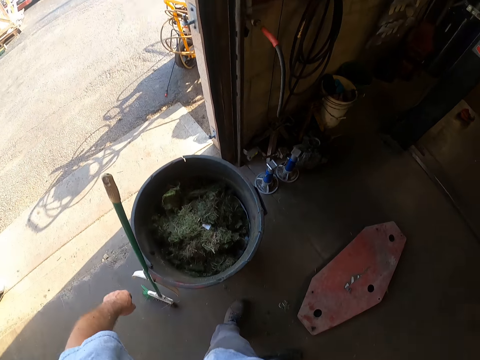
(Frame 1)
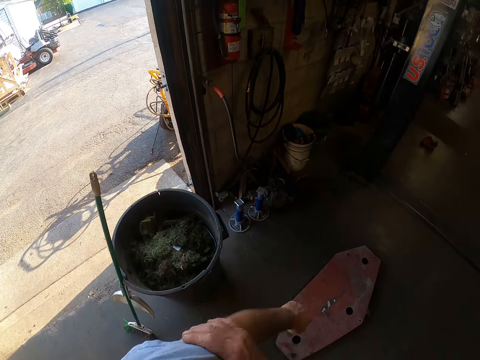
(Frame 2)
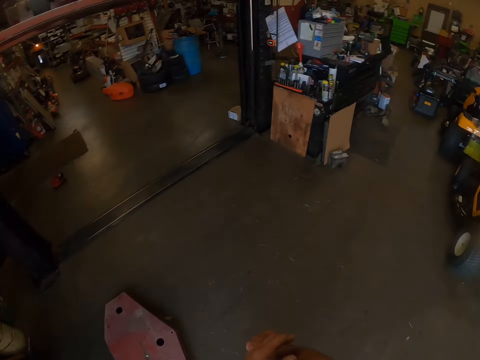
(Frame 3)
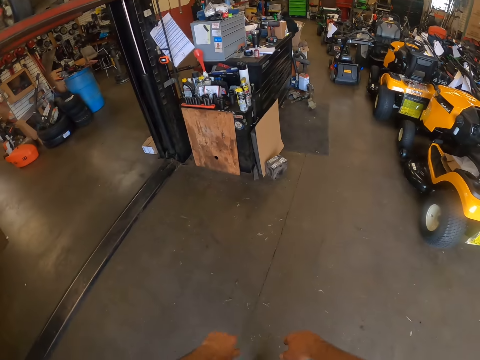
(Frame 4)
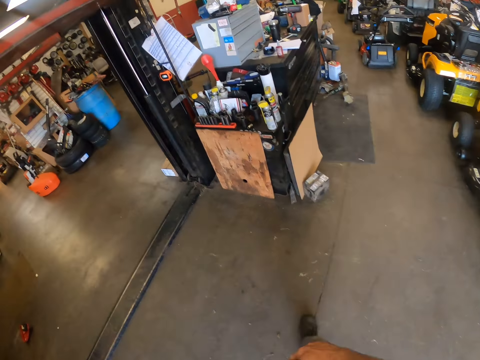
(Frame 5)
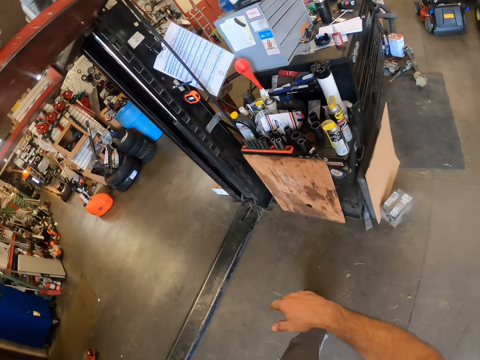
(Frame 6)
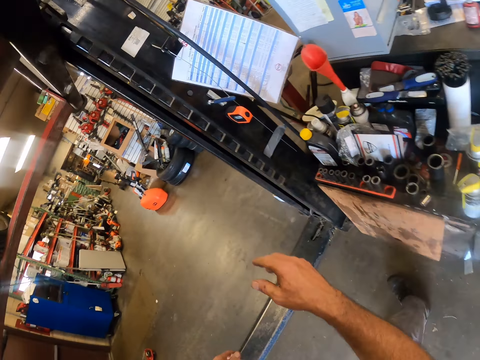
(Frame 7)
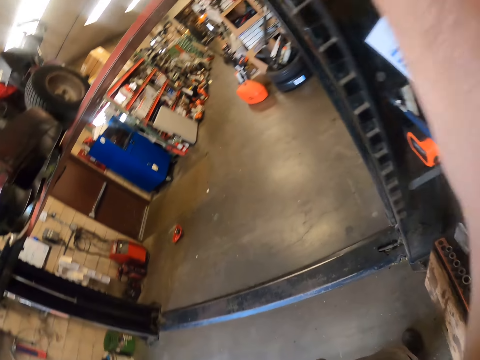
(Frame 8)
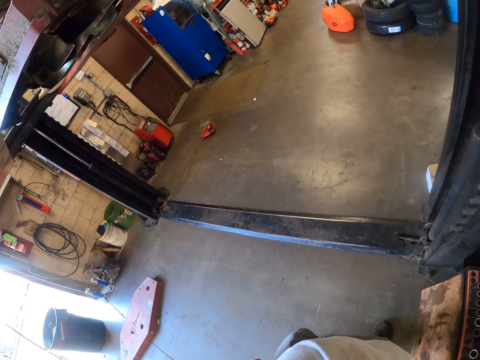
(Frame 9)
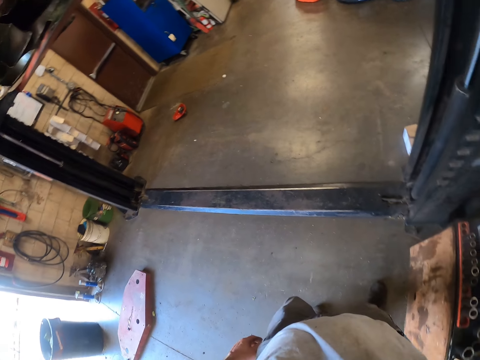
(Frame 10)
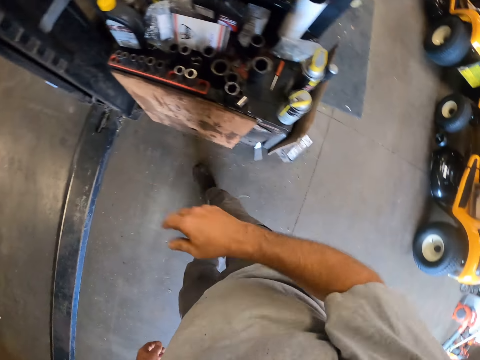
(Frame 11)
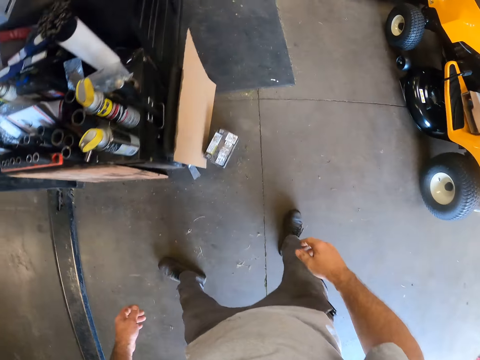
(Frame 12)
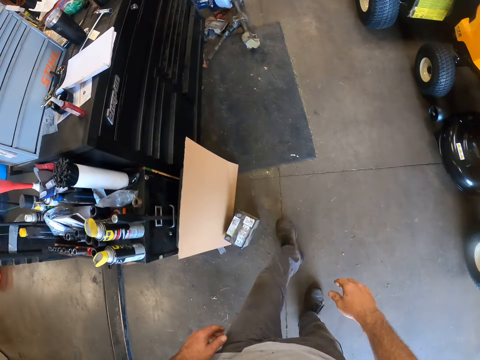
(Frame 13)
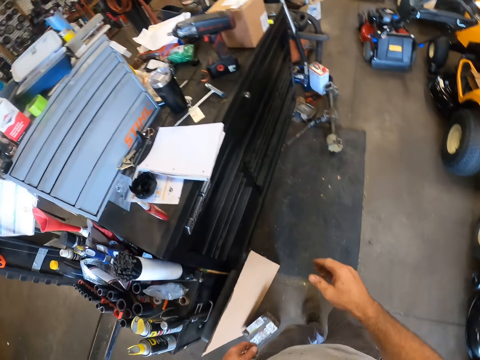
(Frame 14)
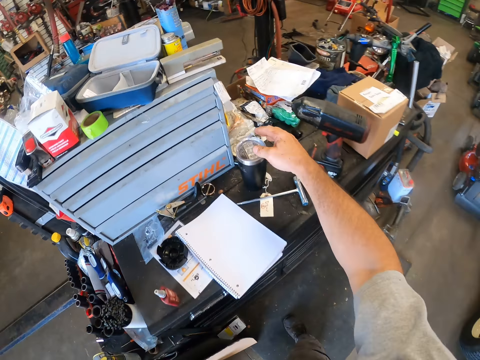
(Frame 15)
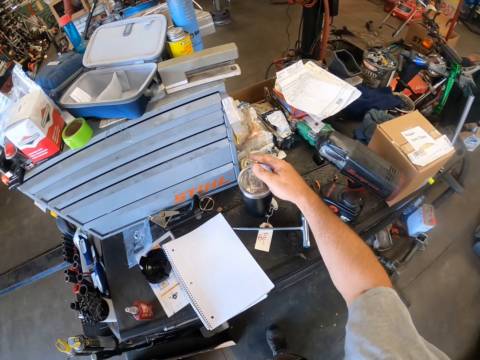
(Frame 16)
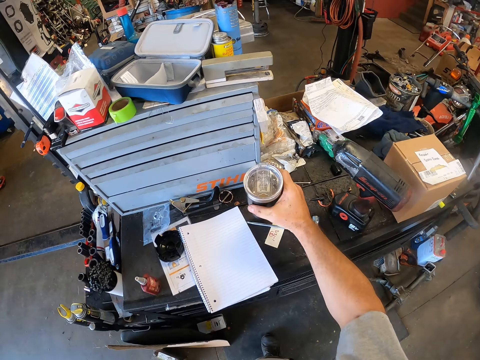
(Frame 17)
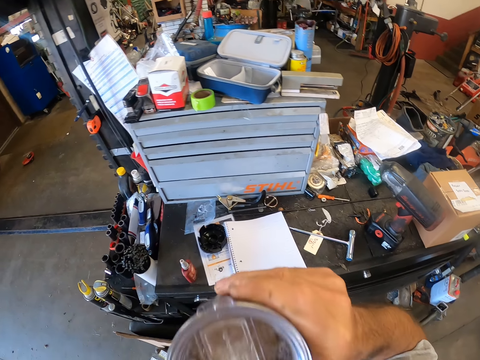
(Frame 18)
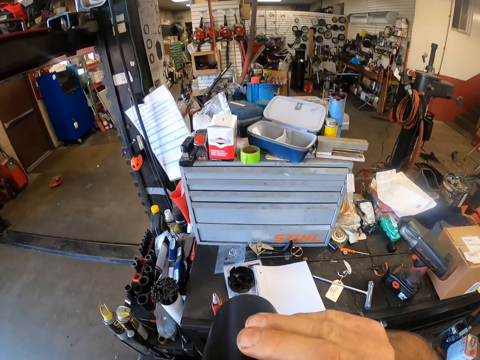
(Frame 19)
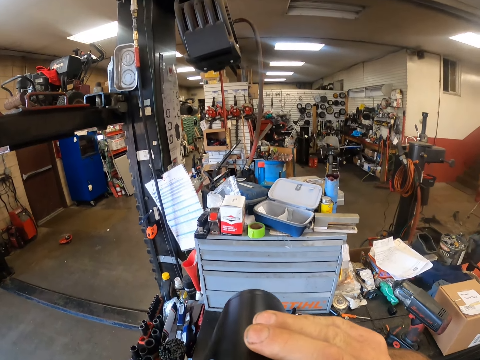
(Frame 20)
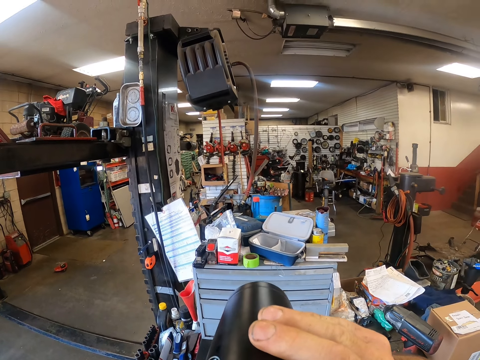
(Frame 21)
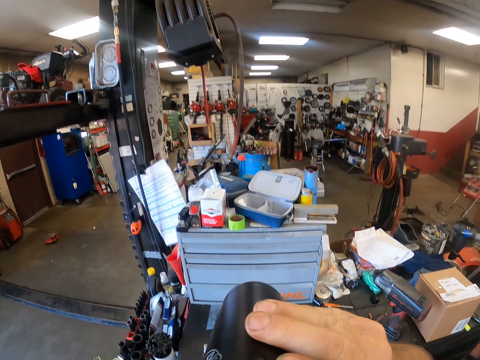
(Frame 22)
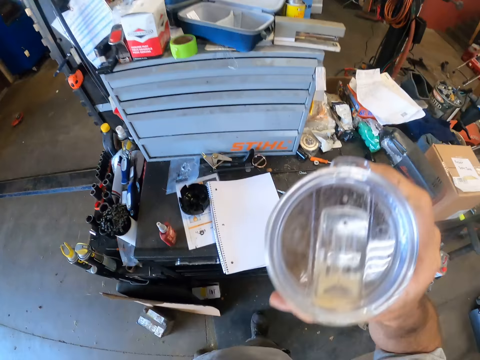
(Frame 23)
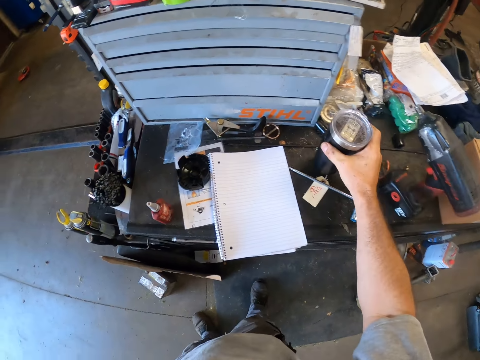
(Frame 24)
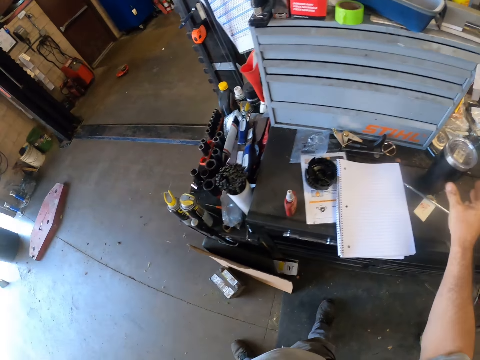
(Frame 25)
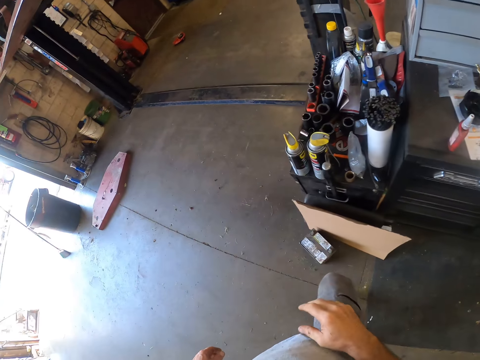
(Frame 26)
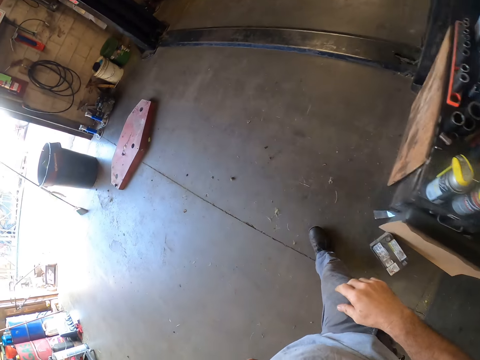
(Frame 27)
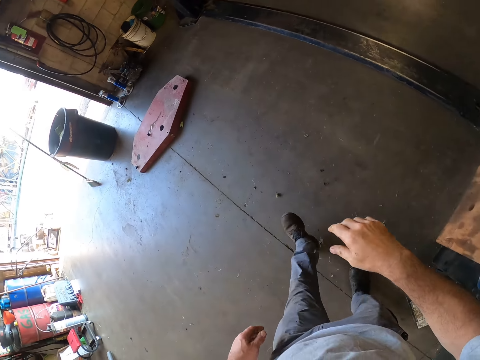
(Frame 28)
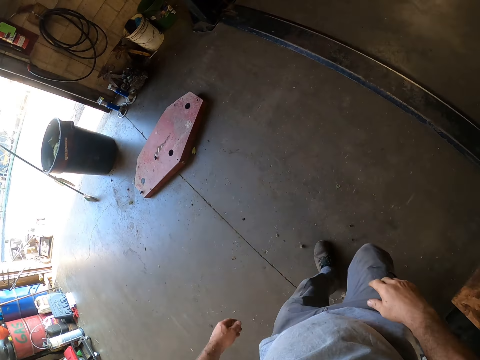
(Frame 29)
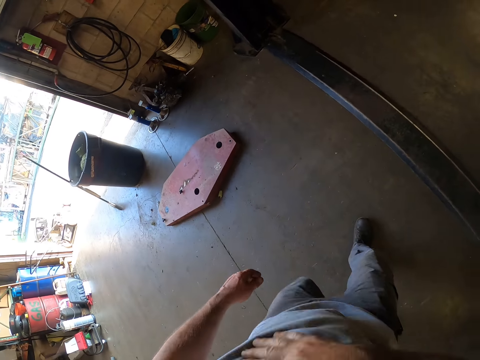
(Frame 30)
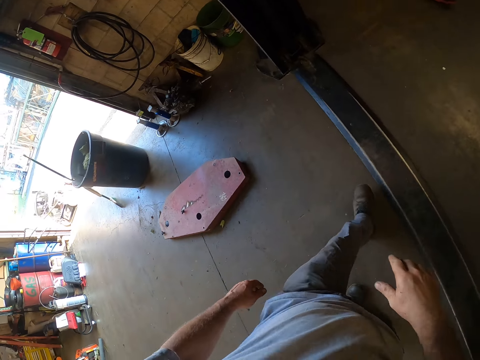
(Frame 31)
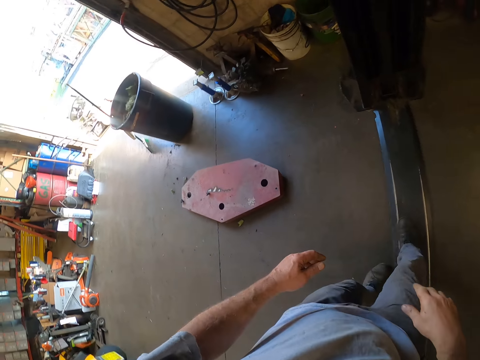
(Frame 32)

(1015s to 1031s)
The camera wearer turns right. He walks round the room. He raises his right hand. He turns left. He turns left again. He walks round the room. He picks up a bottle. He opens the bottle or cup on the table. He drinks from the cup. He returns the cup to the table. He turns left. He walks round the room.

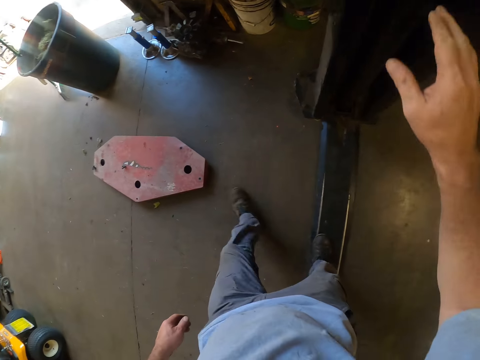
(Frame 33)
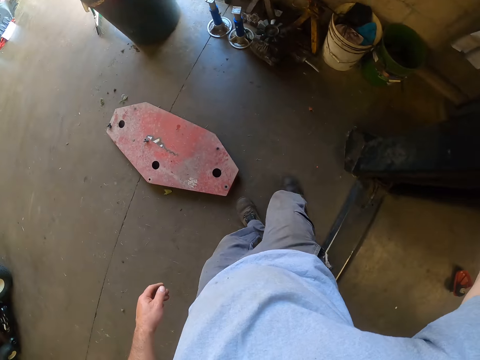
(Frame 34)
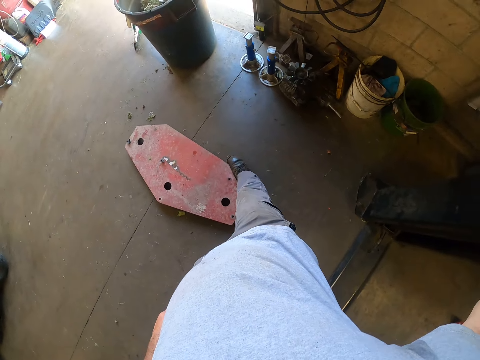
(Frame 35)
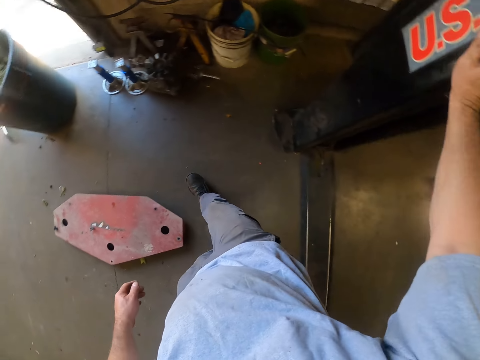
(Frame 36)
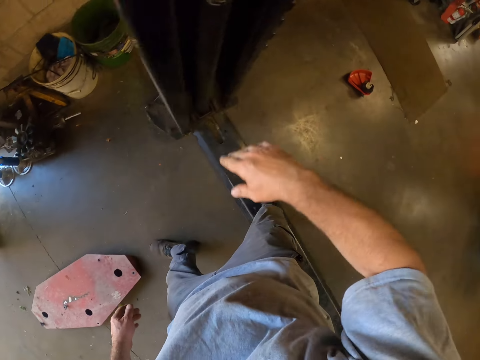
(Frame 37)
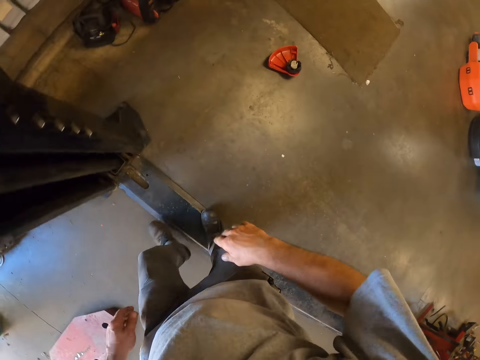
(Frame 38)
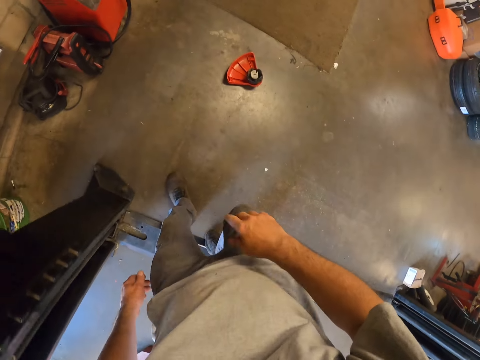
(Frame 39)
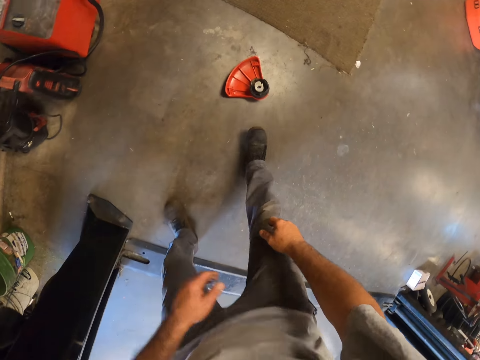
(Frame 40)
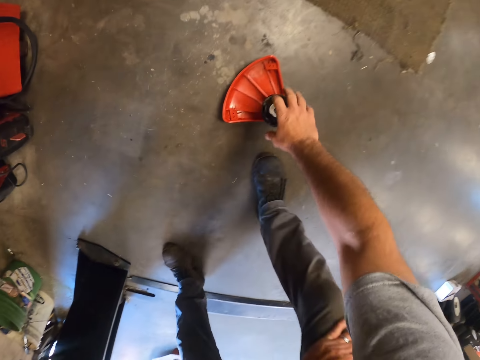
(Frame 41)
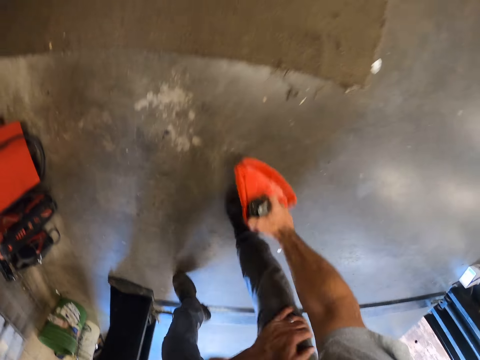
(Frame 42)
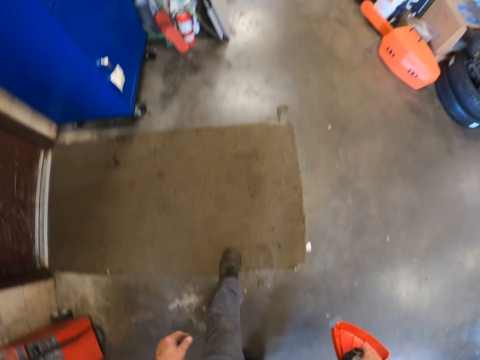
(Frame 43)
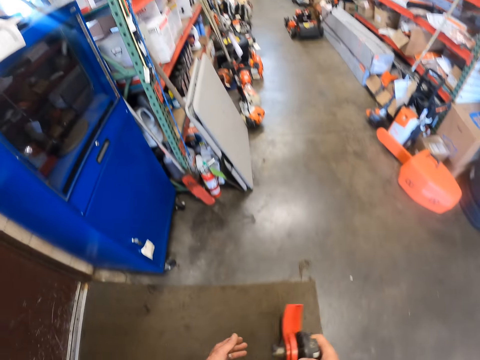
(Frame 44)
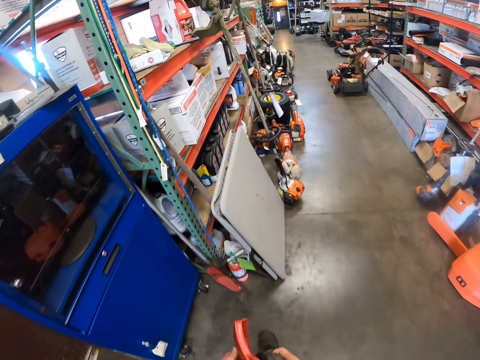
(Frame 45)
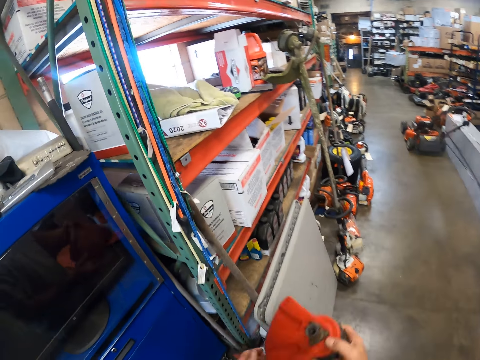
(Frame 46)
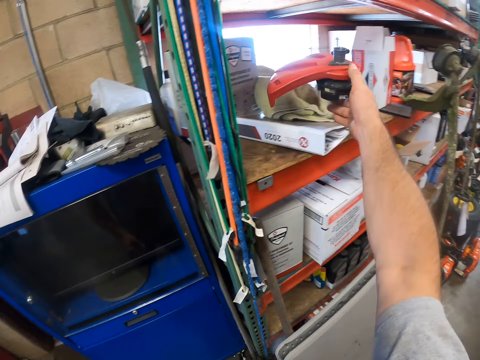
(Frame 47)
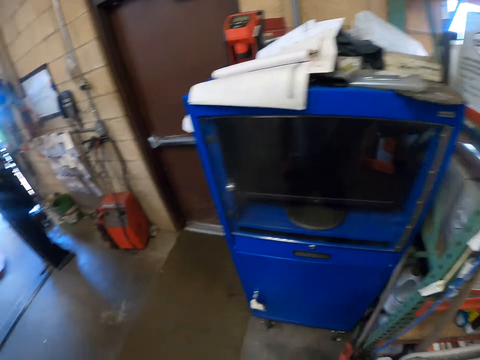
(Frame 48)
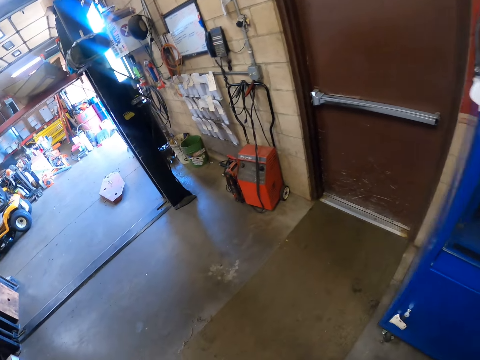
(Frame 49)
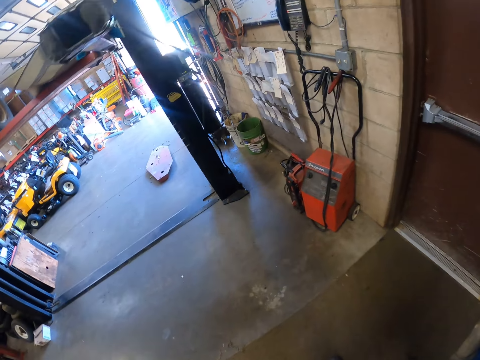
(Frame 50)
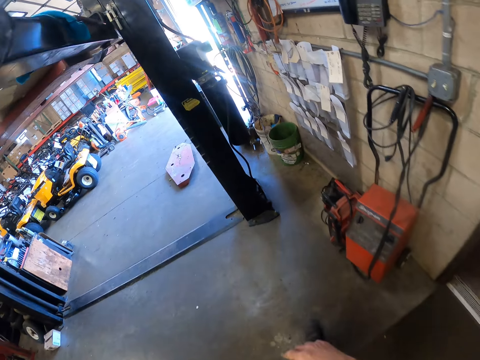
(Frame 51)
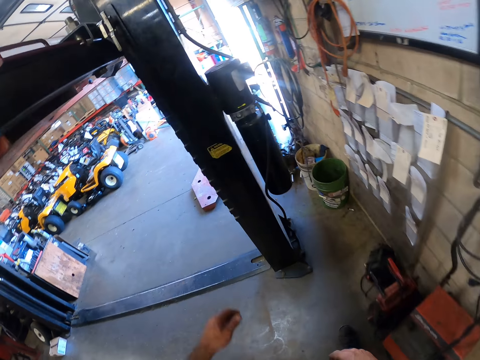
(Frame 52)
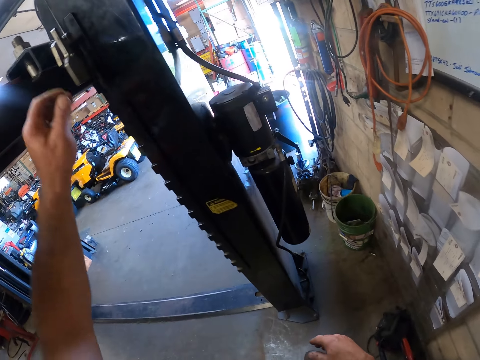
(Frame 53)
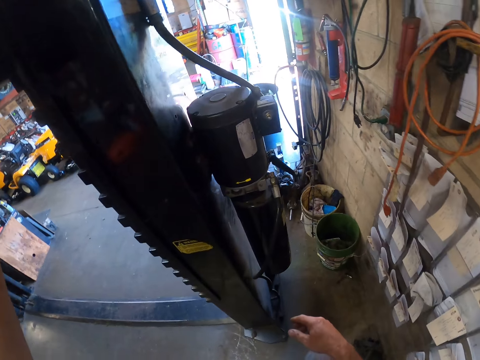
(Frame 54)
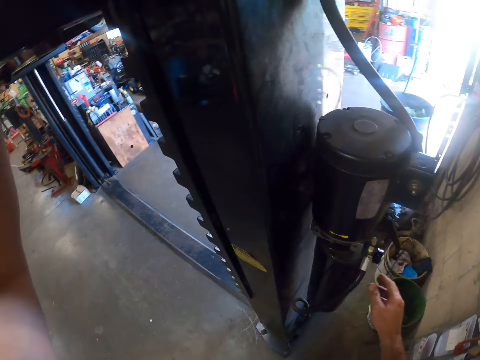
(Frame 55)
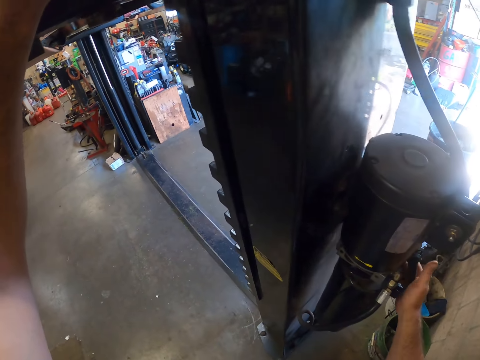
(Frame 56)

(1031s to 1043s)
The camera wearer raises his right hand. He moves an iron on the floor with his right leg. He presses a button on a pillar. He walks to the right. He picks up a cover from the floor. He walks to the right. He keeps the cover in a shelf. He turns left. He walks round the room. He presses a button on the pillar with his left hand.
